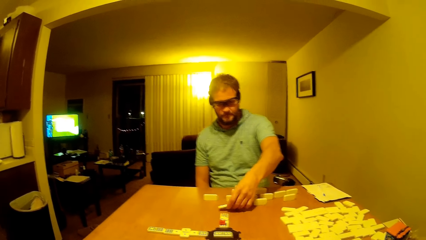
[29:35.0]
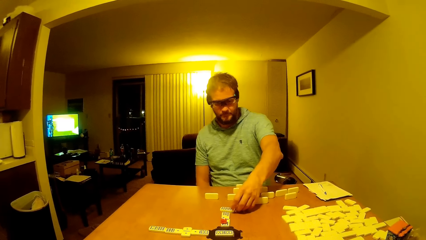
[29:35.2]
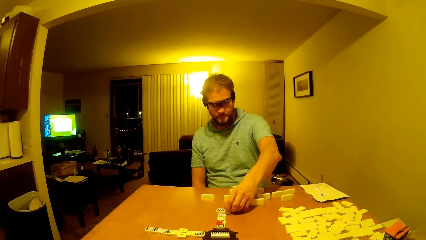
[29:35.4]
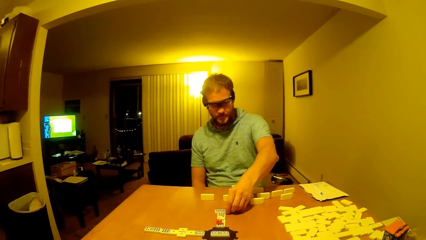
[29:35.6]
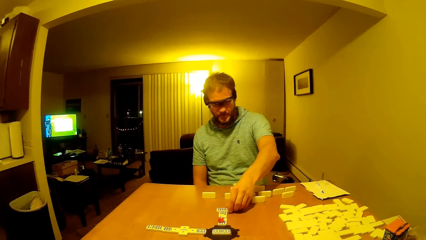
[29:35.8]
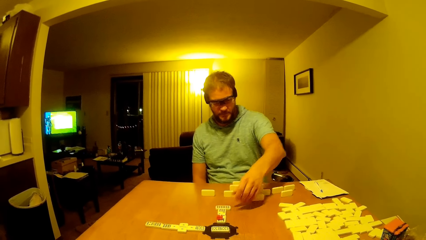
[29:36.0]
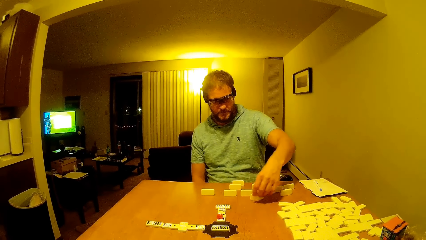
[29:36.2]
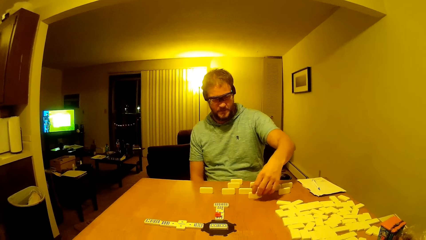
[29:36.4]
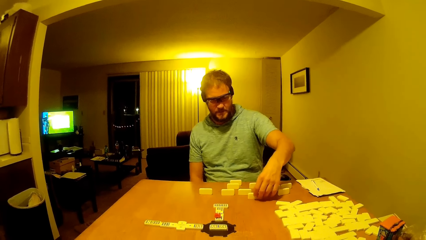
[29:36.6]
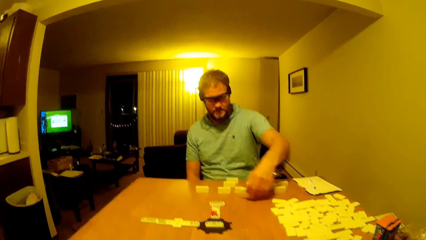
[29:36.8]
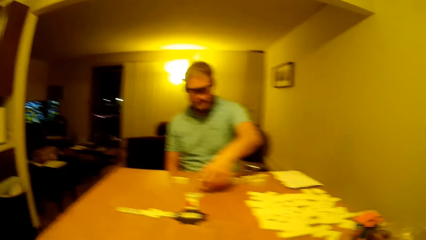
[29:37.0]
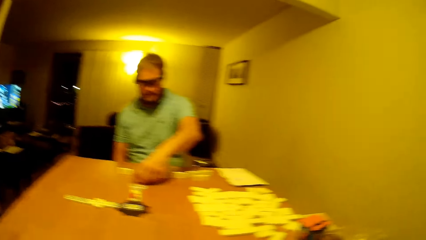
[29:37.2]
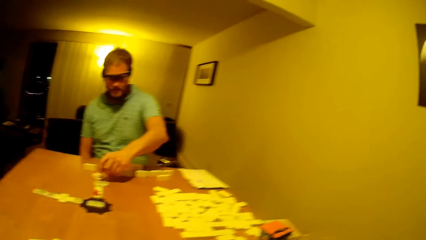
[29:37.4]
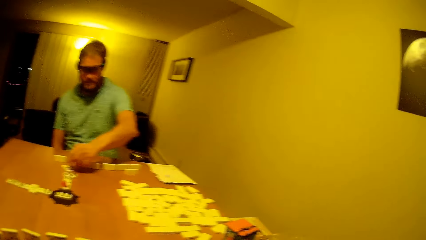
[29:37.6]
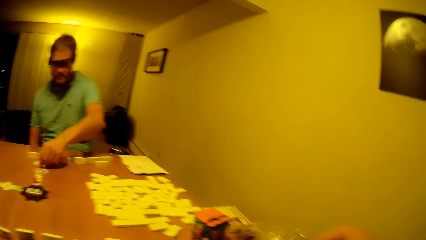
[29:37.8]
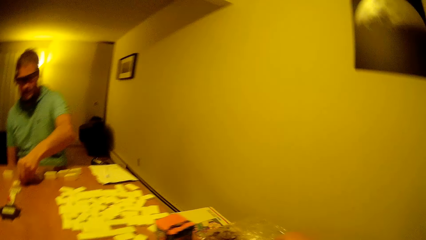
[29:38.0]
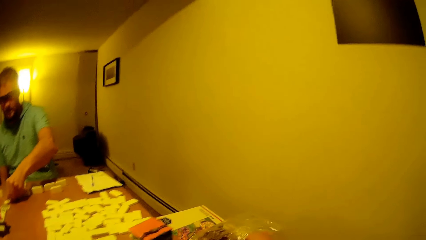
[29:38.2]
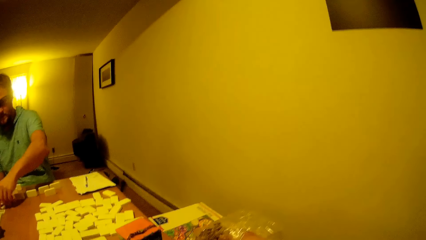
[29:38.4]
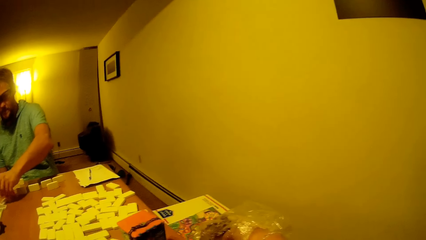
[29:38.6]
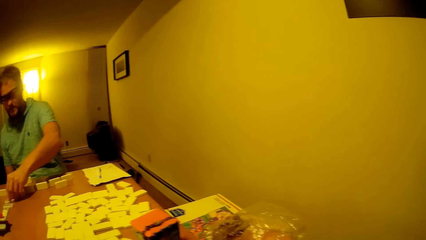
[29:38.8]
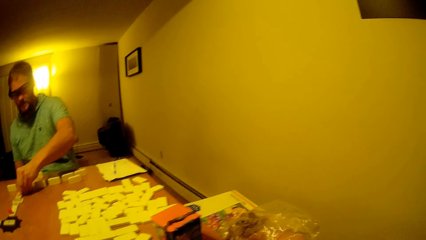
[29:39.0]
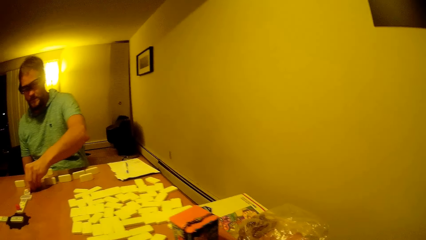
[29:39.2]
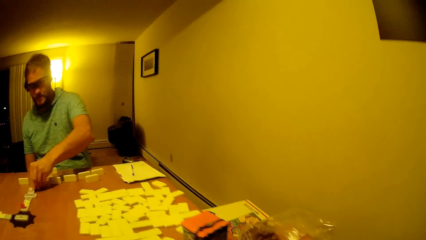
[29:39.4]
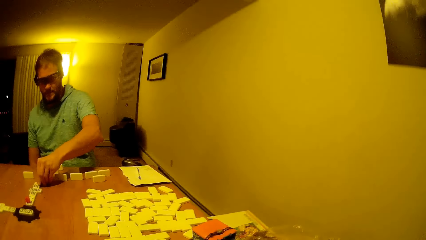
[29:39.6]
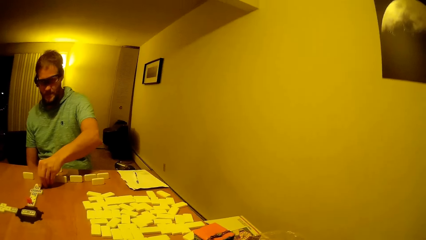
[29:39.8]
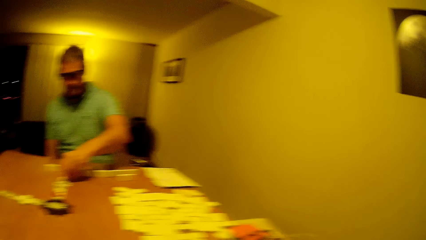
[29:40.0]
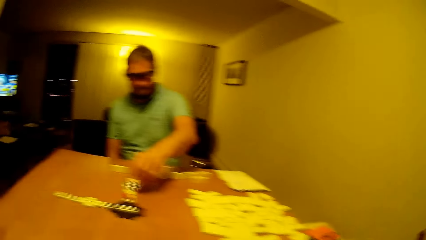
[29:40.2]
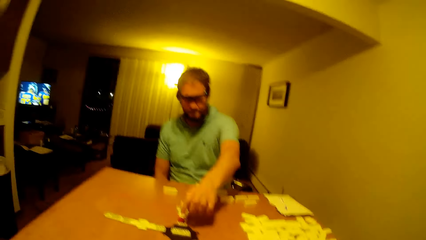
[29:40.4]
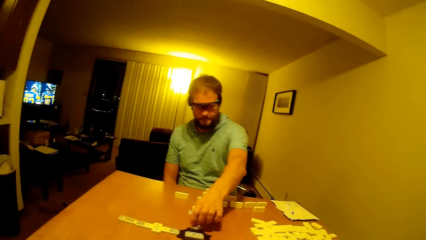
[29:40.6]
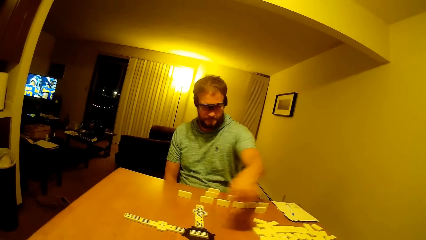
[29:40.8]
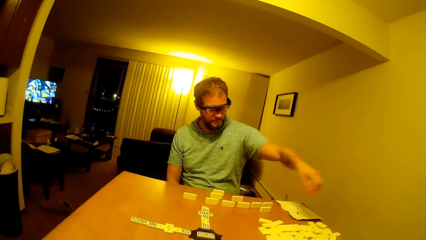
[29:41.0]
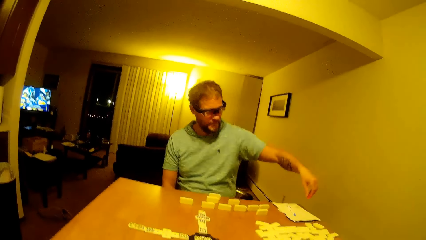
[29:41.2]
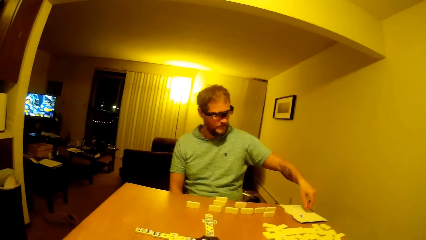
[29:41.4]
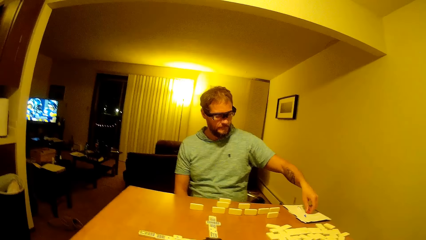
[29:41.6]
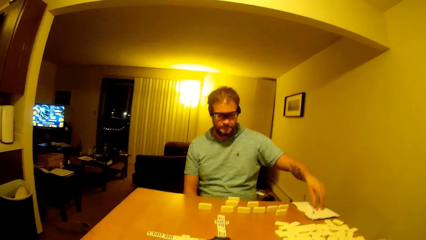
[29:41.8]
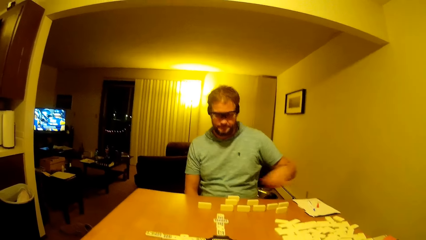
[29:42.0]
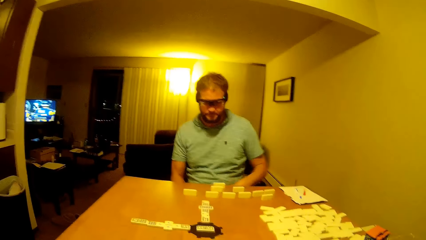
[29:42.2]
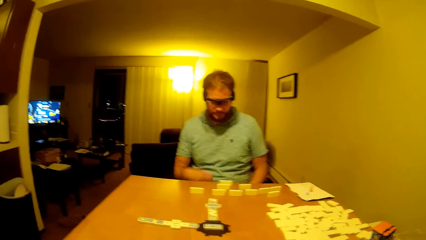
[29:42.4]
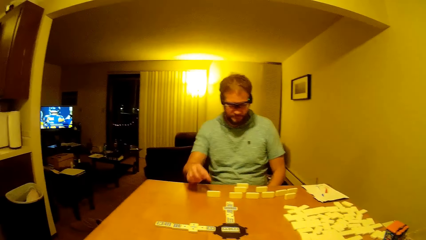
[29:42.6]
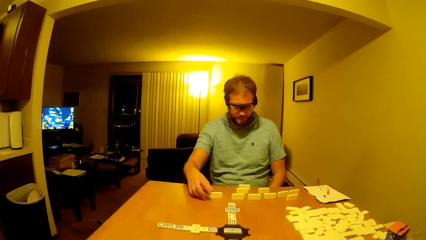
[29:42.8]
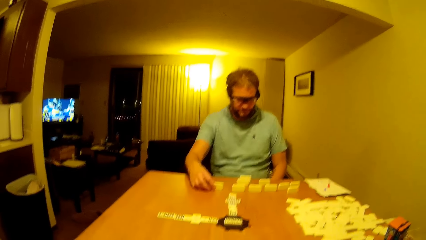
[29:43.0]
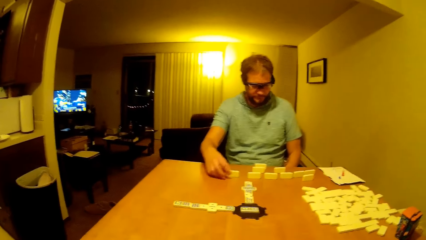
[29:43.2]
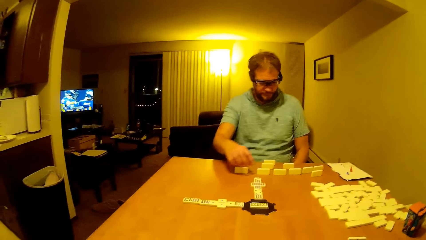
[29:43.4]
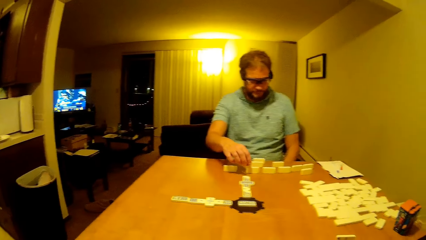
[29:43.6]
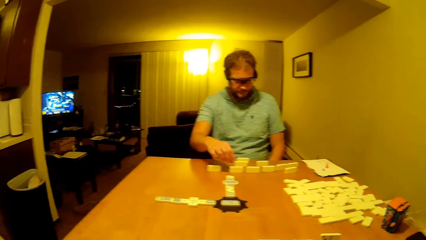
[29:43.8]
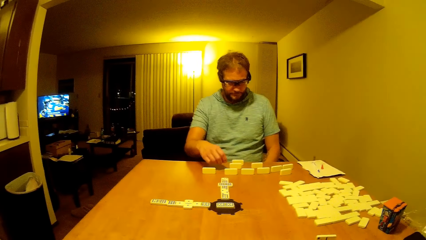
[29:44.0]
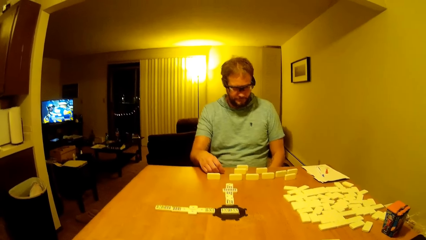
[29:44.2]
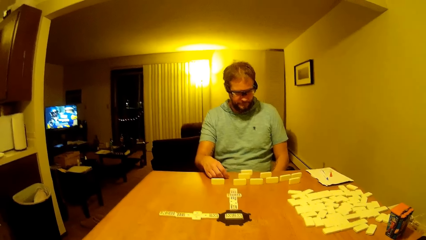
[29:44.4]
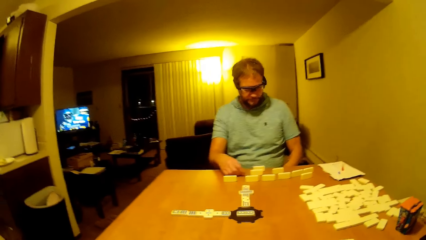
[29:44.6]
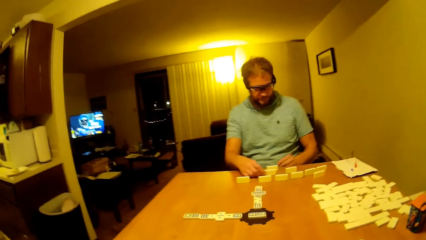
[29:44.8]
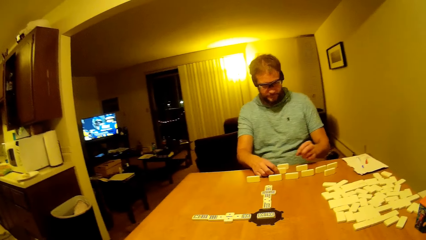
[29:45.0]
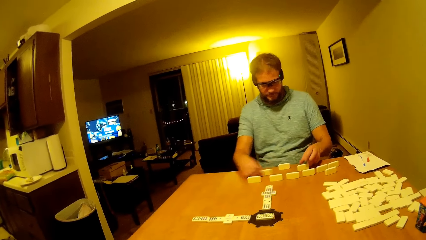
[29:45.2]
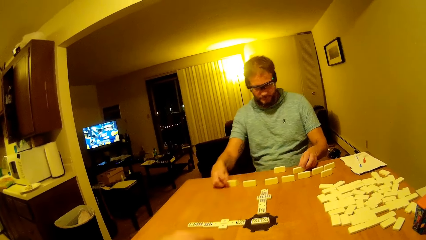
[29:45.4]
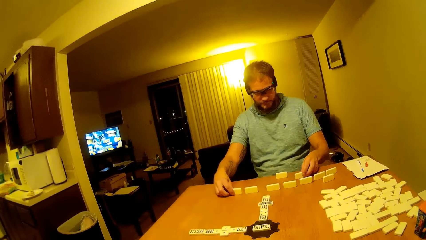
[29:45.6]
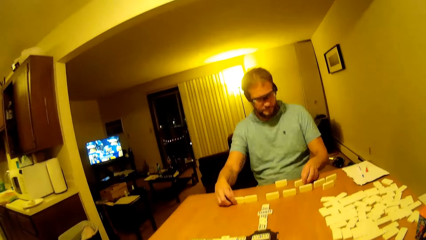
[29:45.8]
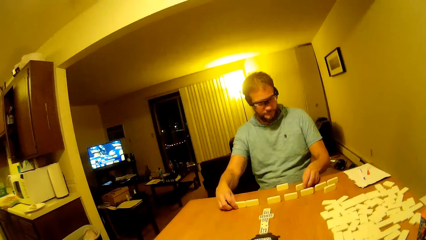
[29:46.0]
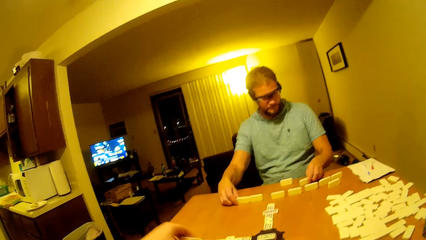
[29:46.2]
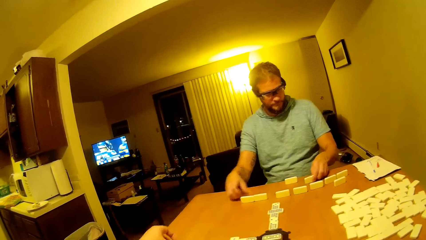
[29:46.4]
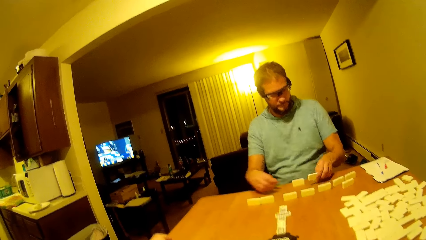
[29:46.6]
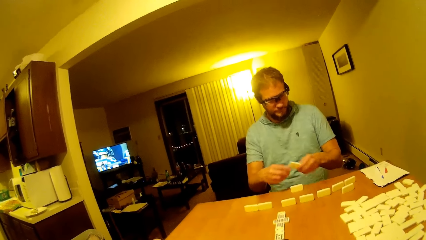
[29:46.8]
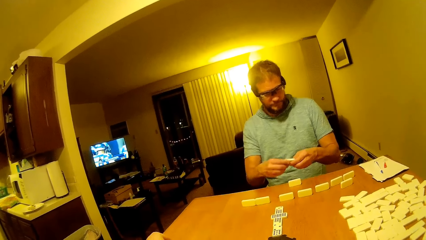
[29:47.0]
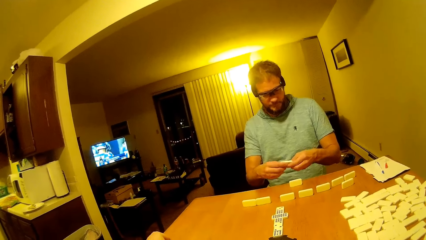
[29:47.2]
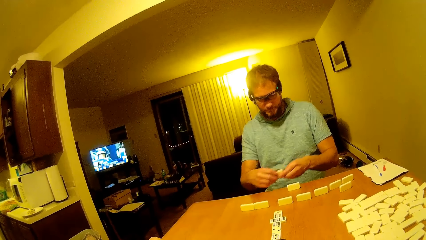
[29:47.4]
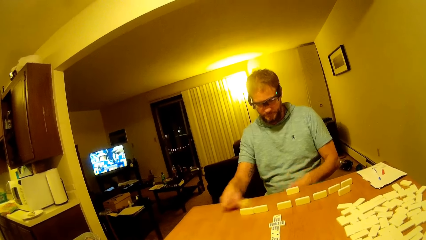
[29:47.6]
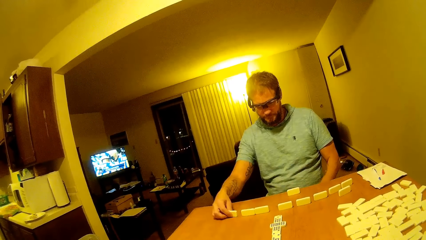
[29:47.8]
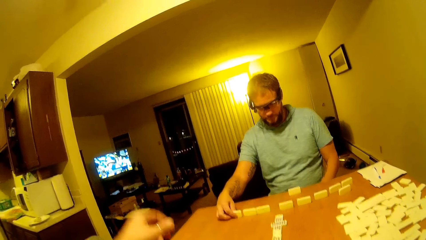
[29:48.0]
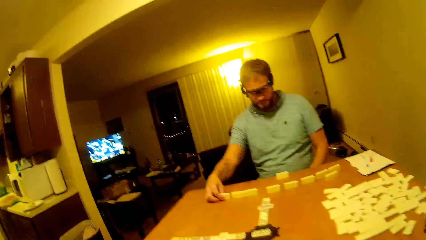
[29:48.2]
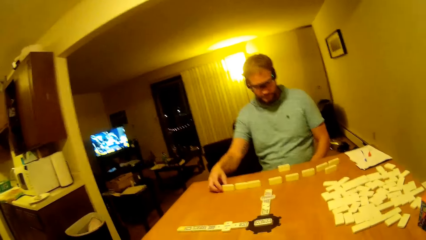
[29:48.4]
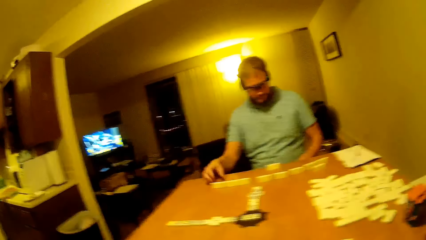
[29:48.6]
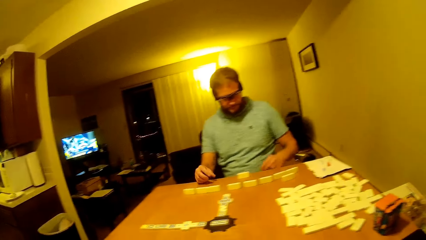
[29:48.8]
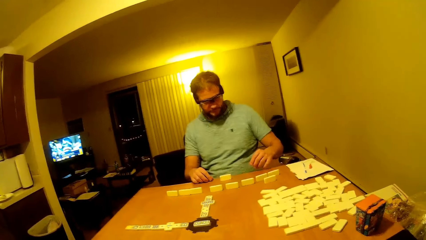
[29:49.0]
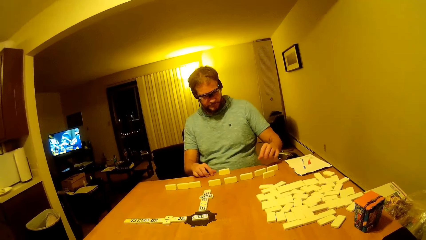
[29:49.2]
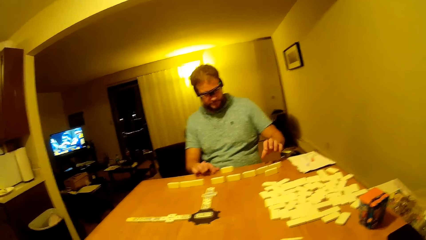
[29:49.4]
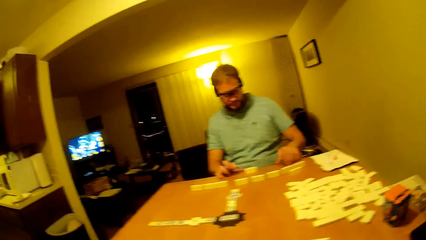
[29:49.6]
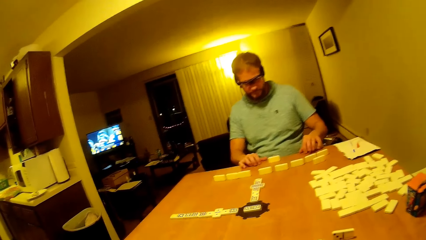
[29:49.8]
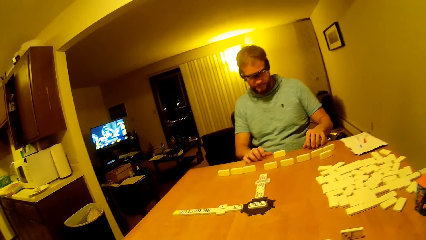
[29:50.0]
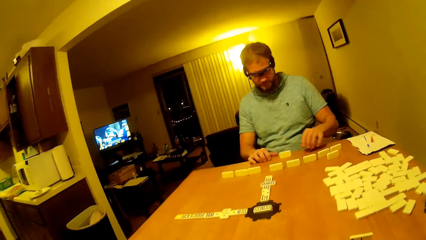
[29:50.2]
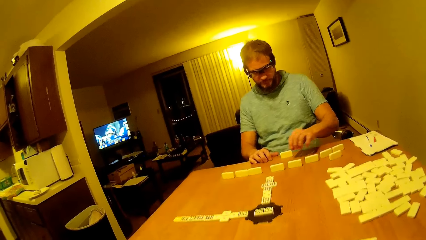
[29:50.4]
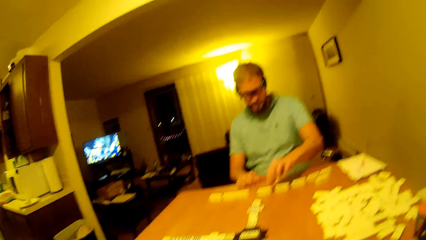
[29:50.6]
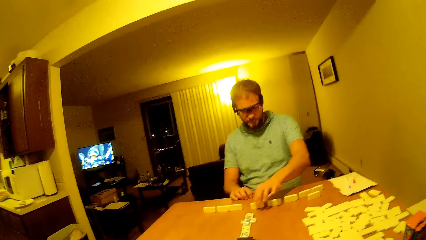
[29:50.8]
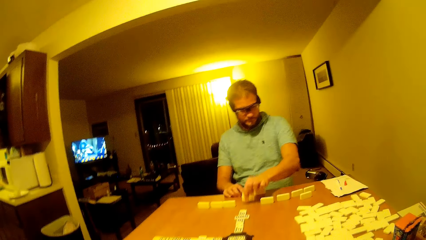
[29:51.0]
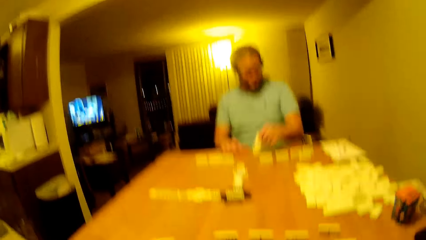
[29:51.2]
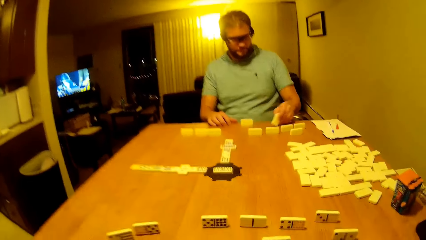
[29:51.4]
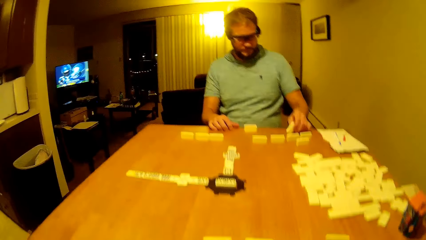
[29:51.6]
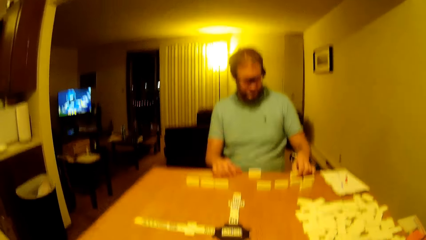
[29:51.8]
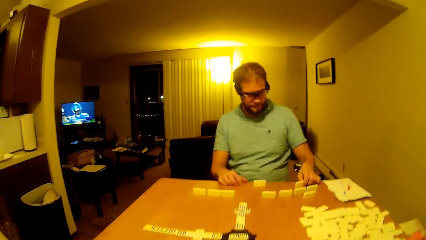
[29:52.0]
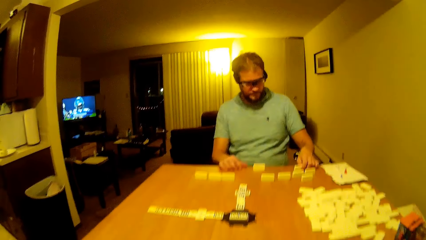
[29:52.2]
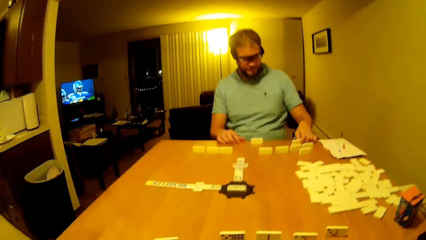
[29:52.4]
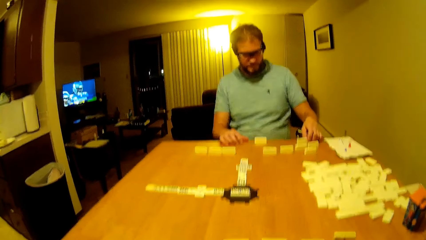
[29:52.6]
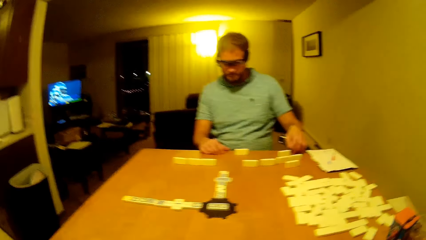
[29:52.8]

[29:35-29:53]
A man plays dominoes. The man puts the dice on the table. The man picks up the plastic, puts the hand down, places the dice on the table, holds the dice, and picks the hand up. The man moves some domino block. The camera wearer moves the hand forward. The man arranges the dice. The man touches the dice and arranges the dice. The camera wearer puts the hand down.
